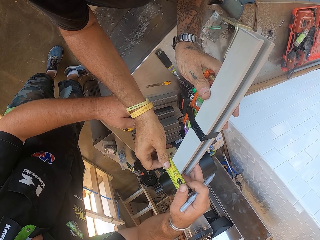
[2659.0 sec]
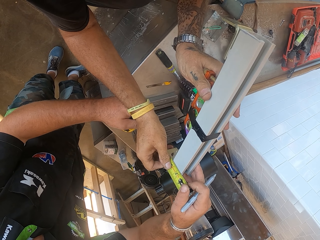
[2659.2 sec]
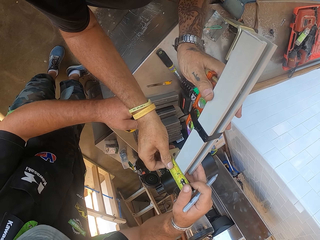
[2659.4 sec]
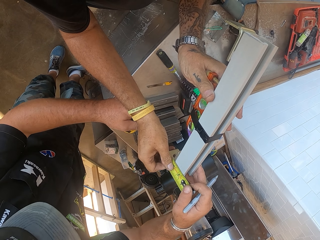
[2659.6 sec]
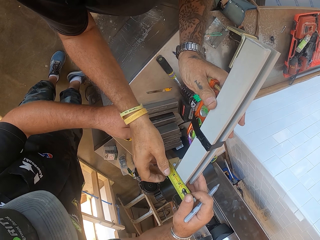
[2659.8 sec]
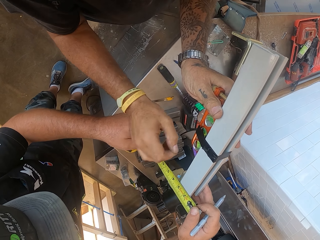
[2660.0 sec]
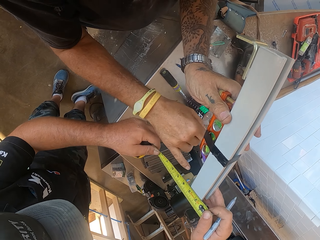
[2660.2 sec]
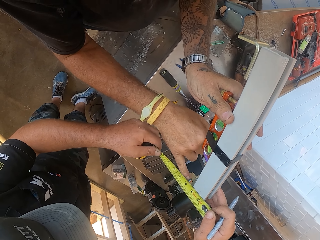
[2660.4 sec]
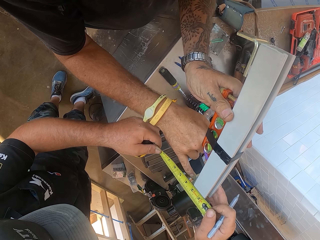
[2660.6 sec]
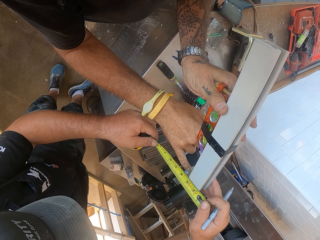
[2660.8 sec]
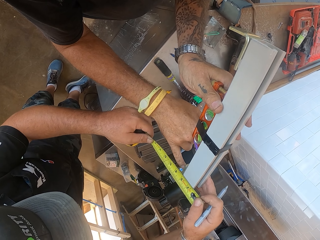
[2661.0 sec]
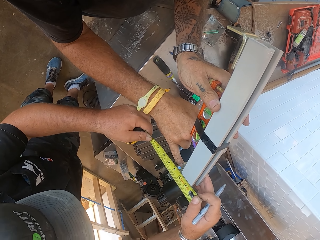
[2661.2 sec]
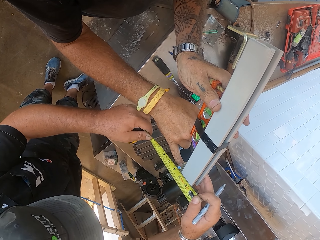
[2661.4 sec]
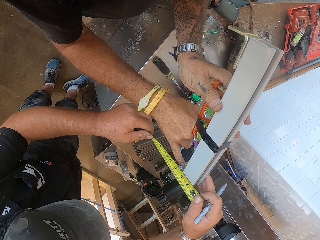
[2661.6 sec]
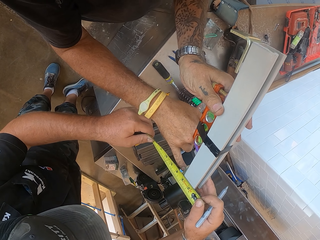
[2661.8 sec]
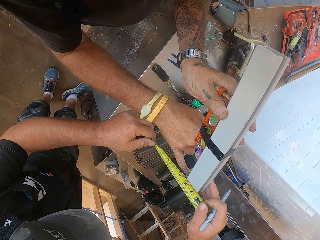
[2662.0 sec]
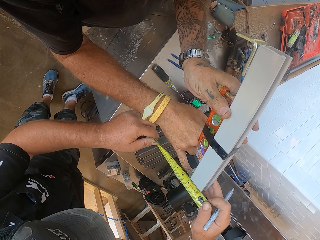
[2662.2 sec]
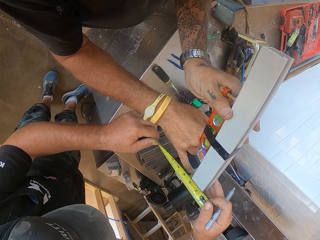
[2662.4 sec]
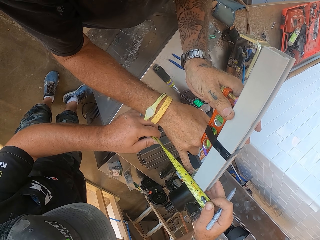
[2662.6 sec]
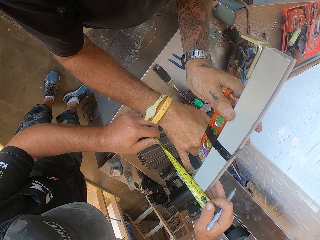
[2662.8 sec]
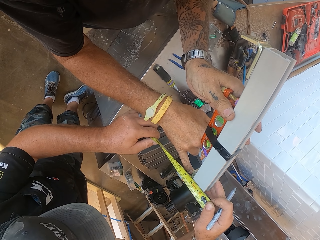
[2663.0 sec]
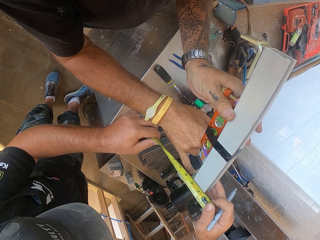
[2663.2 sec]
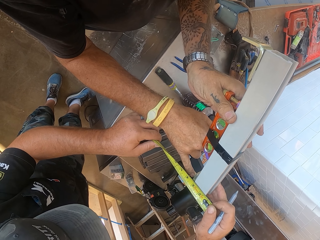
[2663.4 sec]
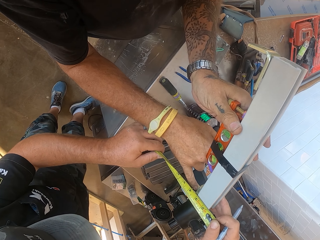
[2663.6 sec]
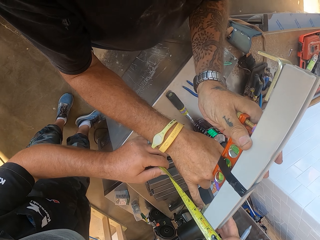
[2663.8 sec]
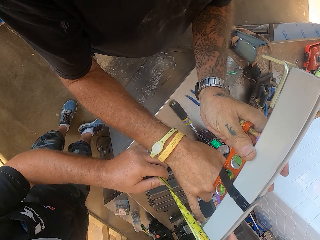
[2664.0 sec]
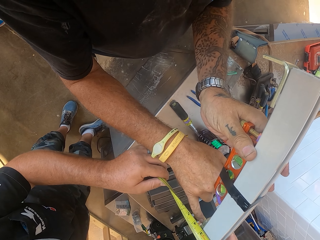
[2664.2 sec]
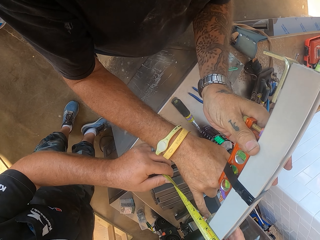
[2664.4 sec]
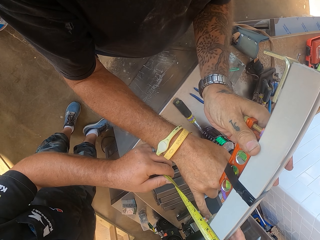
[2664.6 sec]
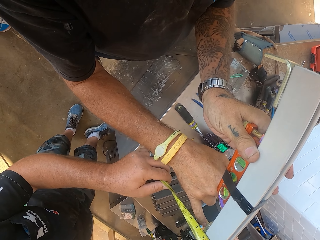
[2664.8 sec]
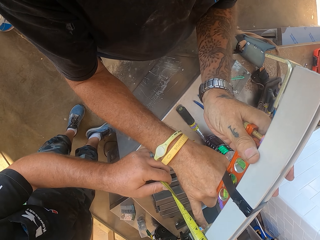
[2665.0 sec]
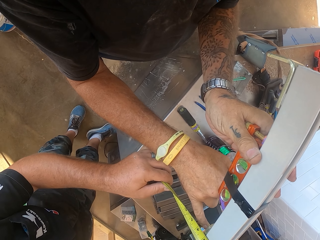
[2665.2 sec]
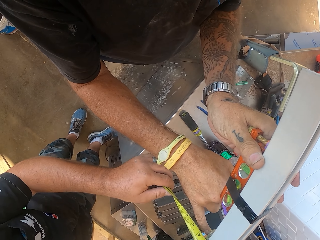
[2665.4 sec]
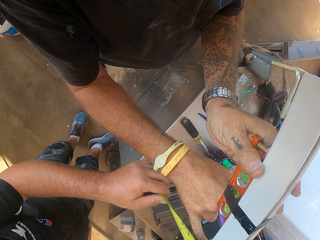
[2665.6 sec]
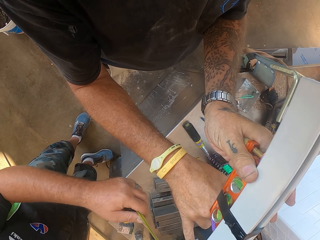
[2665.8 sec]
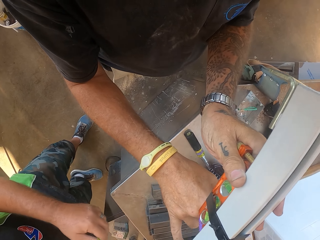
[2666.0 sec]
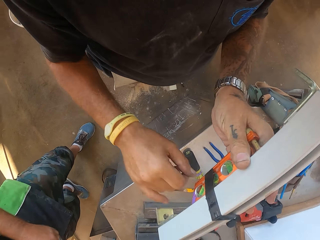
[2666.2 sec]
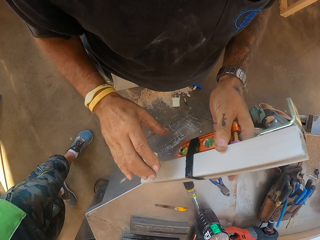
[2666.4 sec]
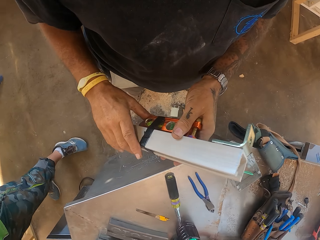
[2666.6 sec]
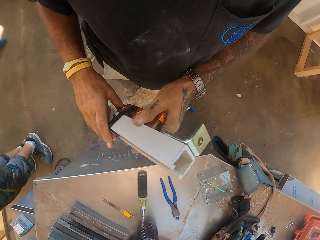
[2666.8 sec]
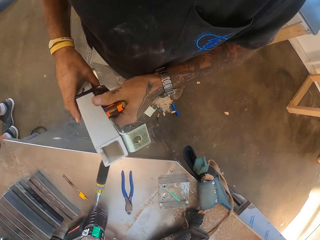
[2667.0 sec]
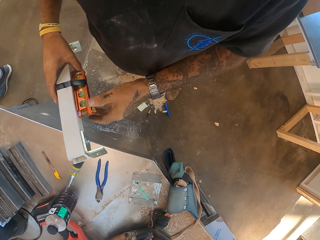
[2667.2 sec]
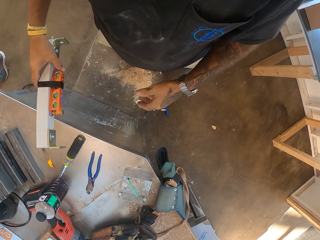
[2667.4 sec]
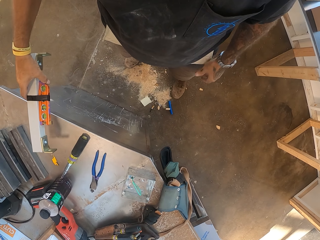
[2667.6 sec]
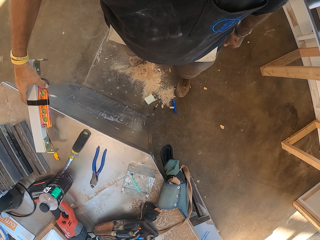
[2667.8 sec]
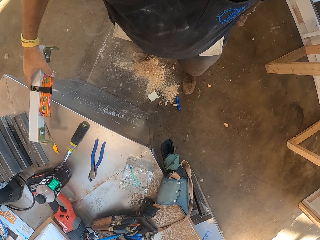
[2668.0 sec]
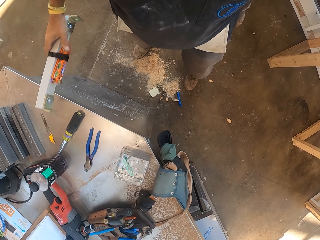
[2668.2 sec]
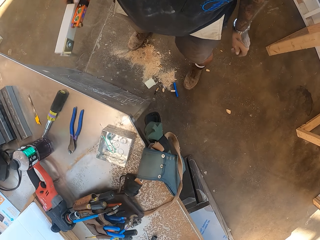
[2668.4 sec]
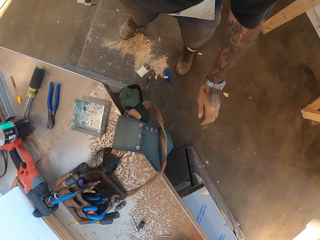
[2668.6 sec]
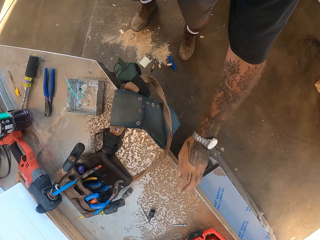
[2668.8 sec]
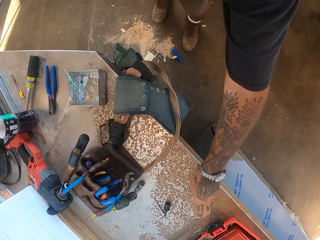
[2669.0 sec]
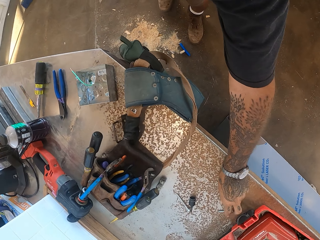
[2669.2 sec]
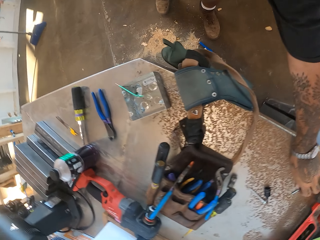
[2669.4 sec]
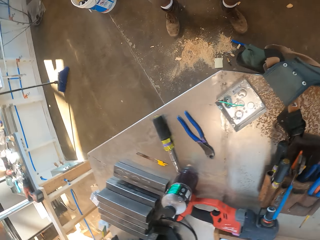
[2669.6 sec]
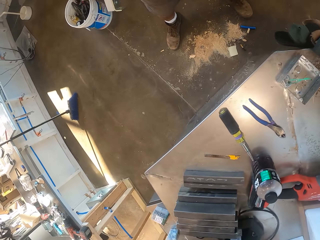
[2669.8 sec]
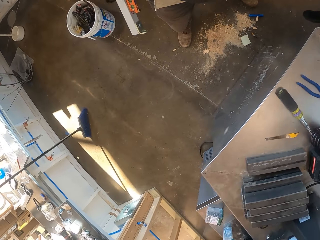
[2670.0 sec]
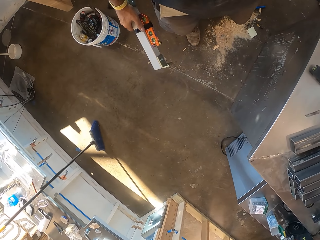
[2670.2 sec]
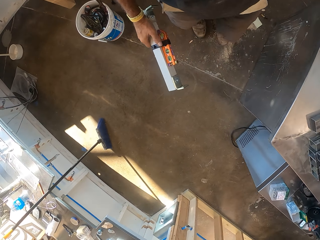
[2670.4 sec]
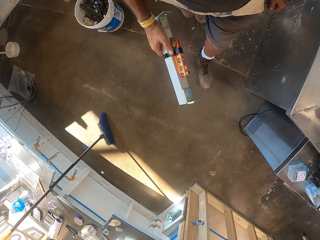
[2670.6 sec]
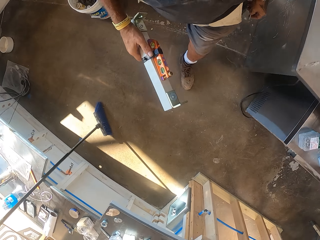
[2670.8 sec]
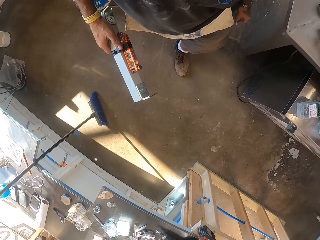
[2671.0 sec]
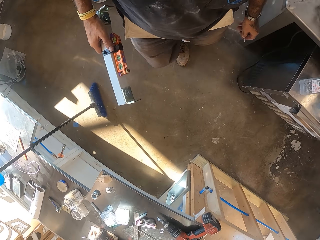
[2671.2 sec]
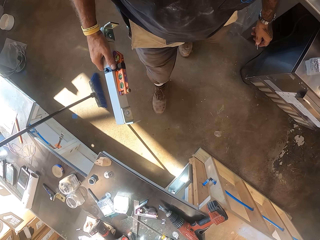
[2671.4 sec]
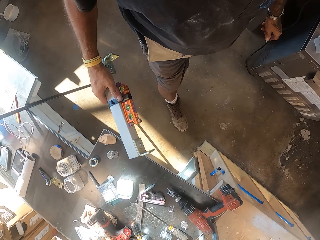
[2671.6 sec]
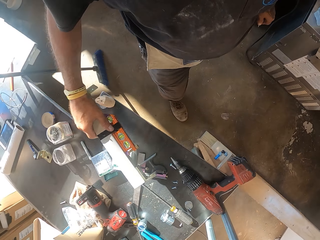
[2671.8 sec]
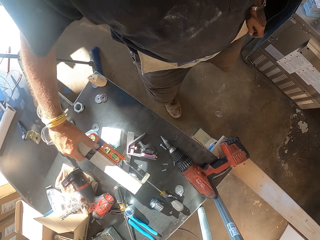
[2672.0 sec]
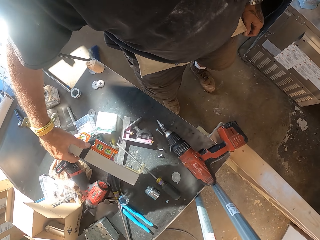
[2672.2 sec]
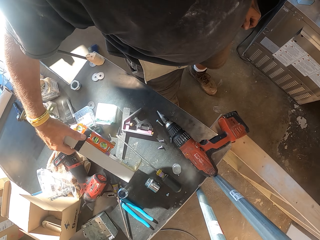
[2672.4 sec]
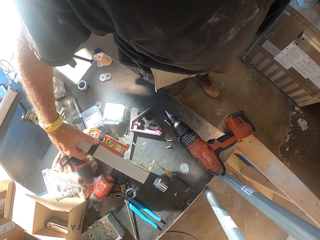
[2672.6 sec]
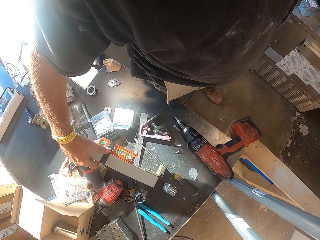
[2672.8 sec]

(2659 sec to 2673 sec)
The camera wearer points at the tape measure. A person walks in the workshop. The camera wearer turns around. They pick up a bolt on the table. They walk in the workshop. They put the curtain rail on the table.

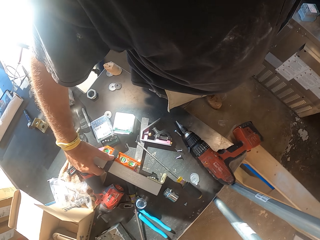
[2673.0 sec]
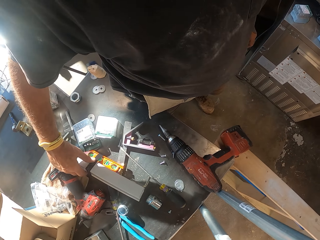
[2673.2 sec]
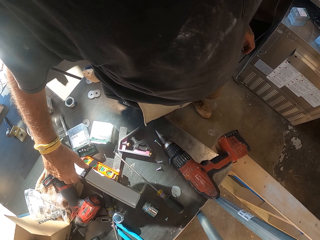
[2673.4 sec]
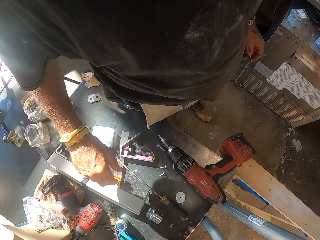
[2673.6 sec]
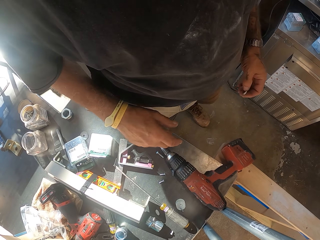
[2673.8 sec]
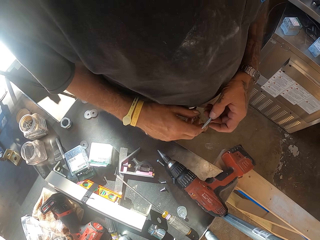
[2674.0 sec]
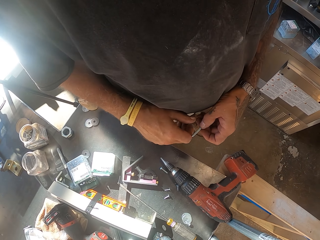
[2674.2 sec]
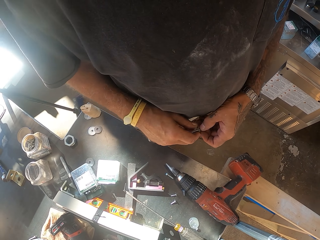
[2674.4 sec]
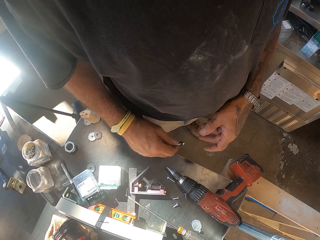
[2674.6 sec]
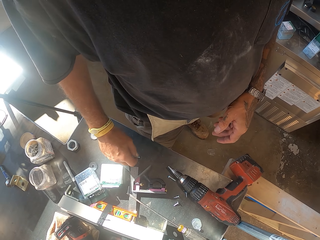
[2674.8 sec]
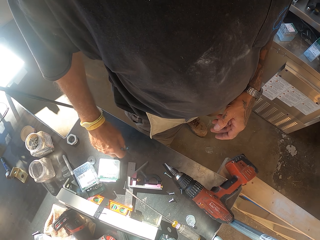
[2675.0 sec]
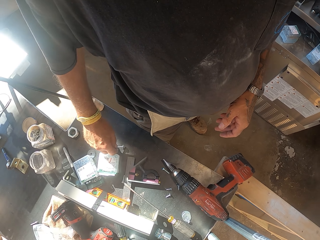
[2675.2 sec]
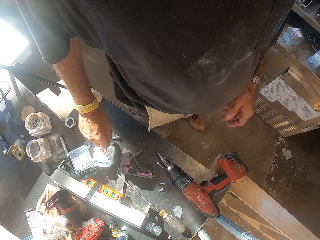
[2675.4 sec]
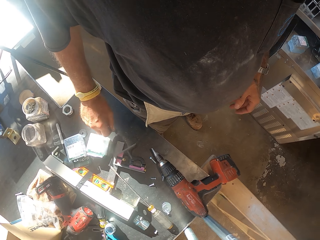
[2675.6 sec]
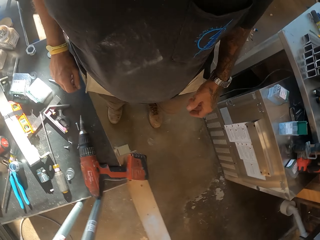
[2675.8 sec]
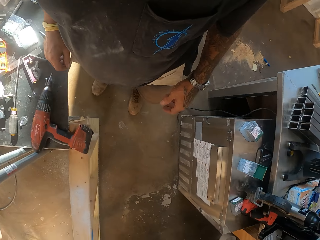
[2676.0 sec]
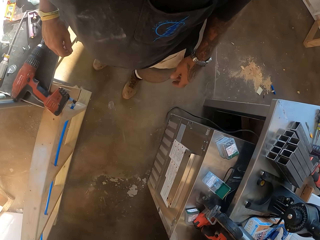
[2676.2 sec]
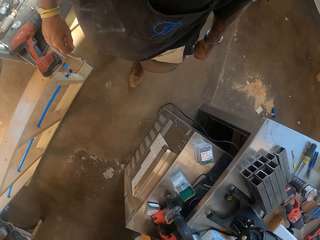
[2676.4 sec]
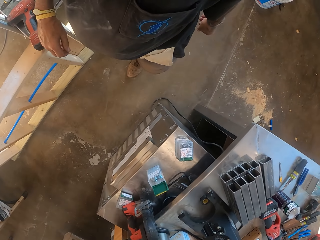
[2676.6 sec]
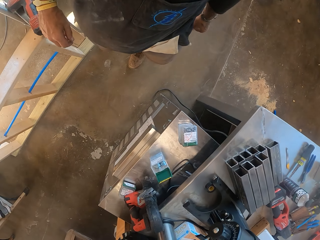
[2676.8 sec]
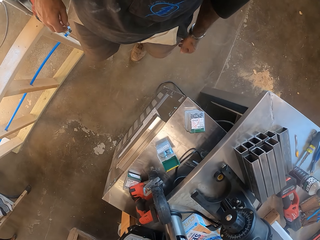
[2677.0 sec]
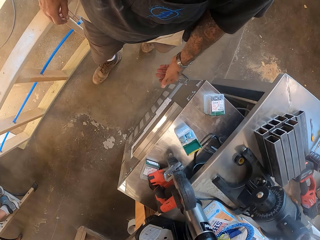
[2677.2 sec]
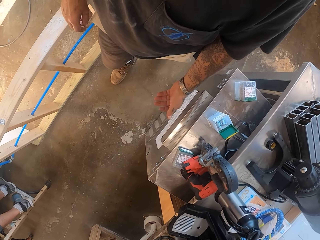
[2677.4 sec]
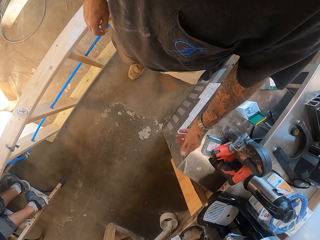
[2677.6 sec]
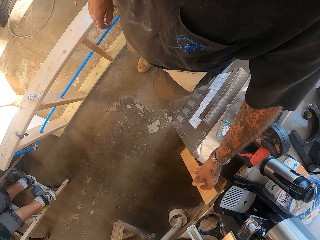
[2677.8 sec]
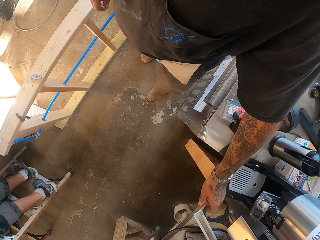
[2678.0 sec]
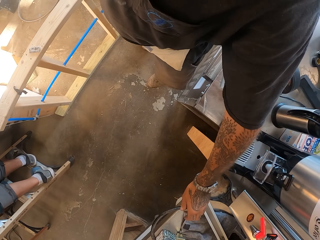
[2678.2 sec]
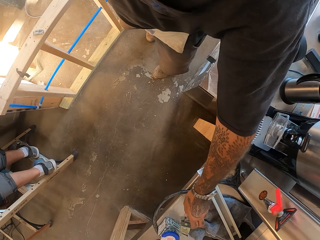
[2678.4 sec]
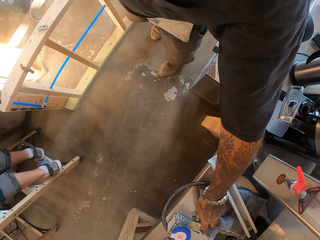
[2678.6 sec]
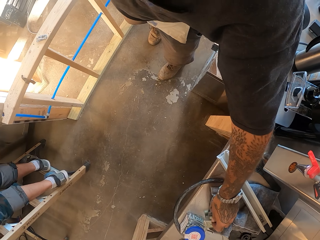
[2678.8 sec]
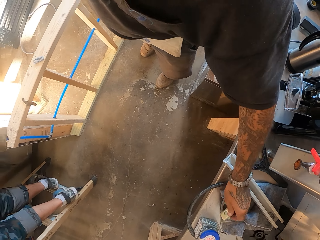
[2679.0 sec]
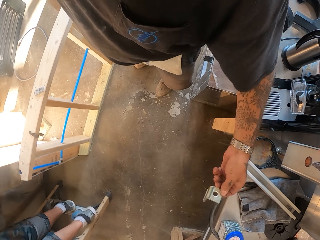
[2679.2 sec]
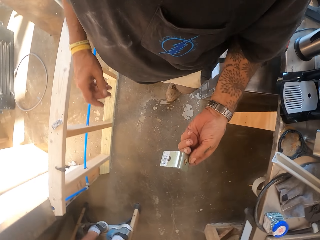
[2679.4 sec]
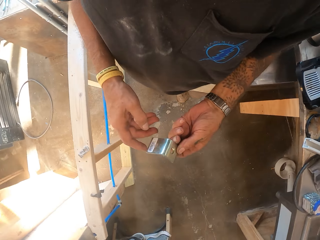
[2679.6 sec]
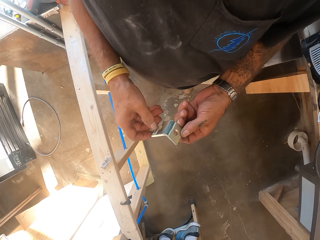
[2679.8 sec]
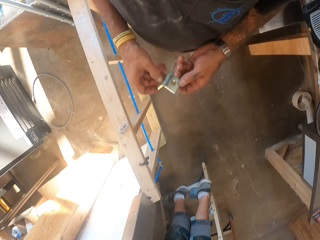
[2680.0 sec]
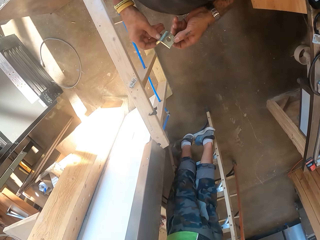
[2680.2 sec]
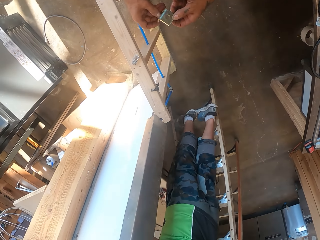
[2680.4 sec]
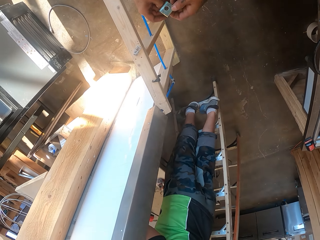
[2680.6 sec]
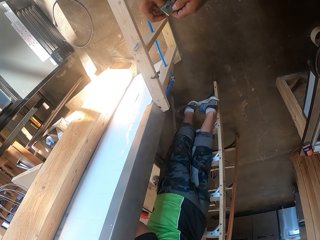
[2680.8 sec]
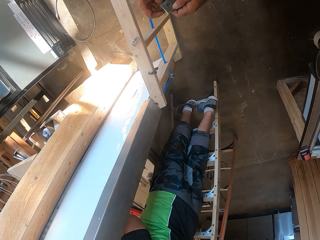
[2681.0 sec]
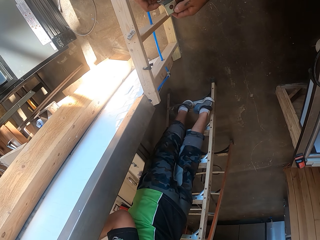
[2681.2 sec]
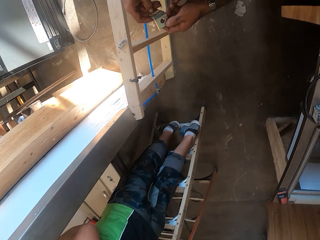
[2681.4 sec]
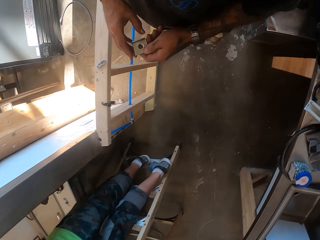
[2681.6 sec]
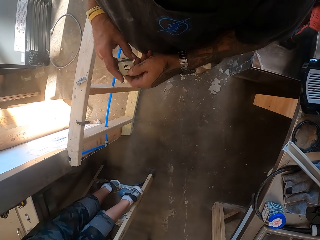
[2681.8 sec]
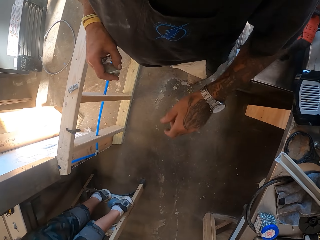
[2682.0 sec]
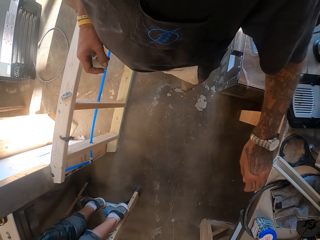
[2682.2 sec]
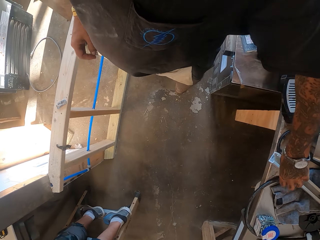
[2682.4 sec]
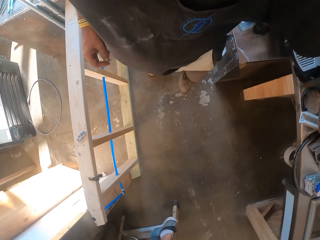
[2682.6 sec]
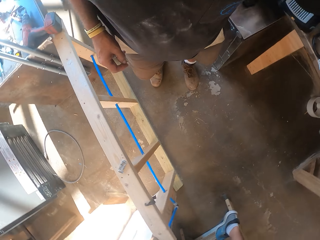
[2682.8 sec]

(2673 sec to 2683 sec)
The camera wearer drops a bolt on the table. They turn around. They pick up a blade or metal holder.
